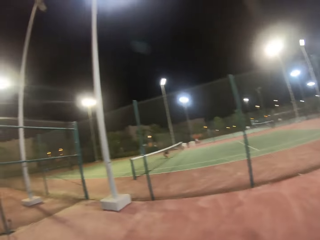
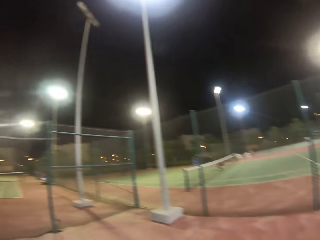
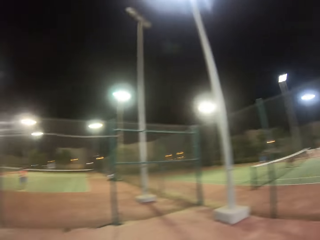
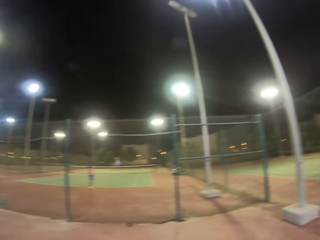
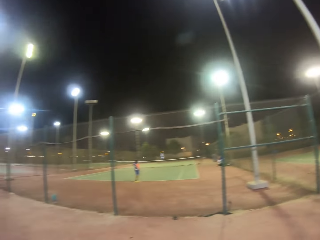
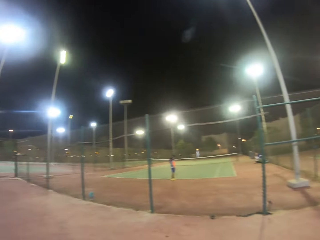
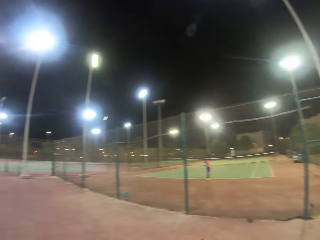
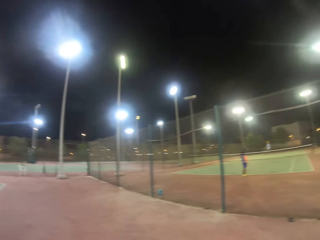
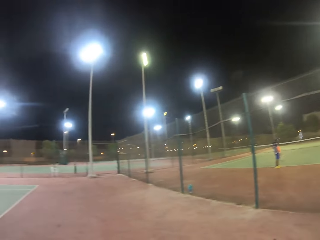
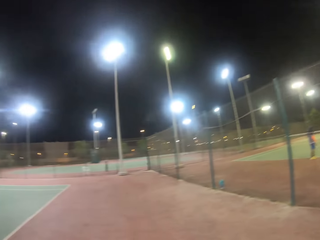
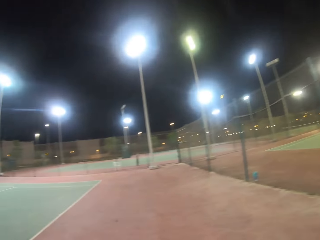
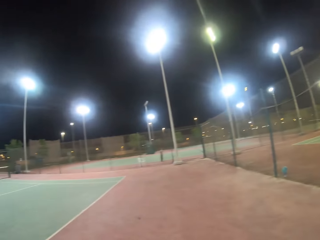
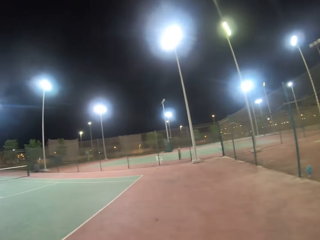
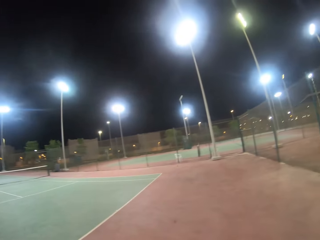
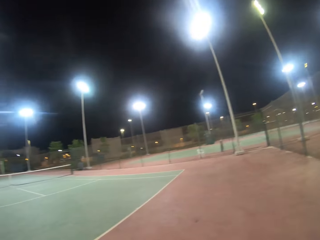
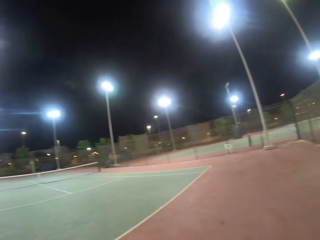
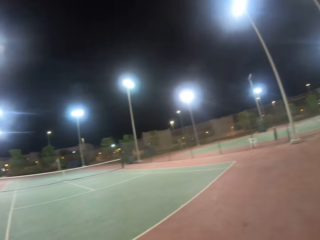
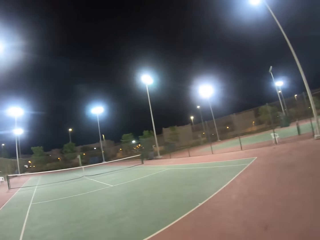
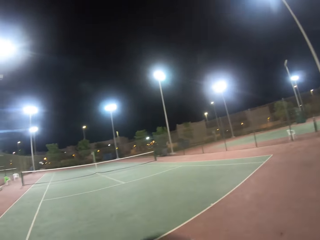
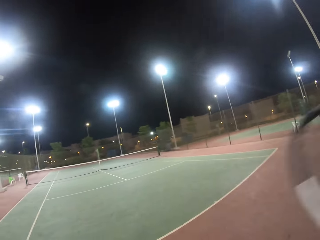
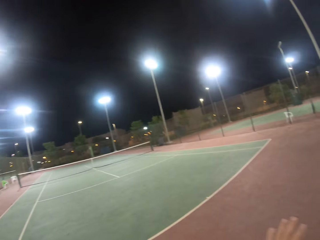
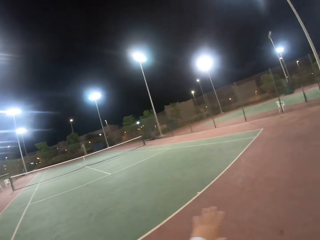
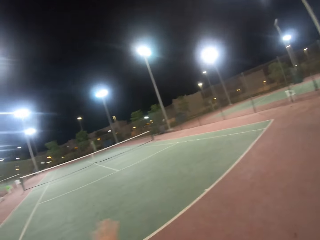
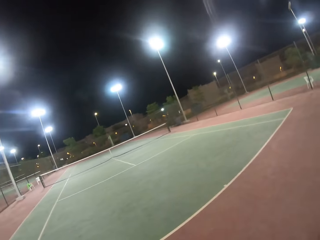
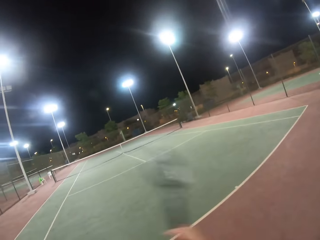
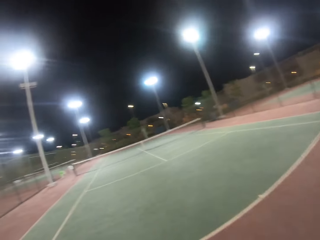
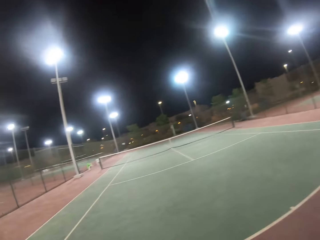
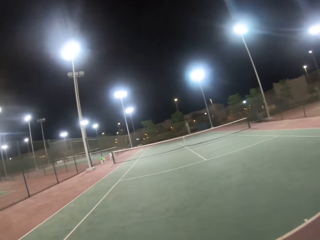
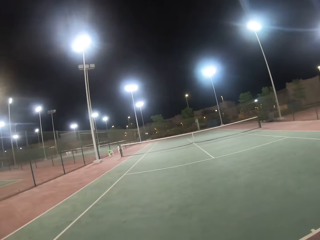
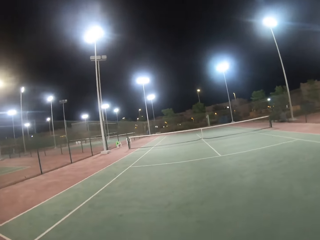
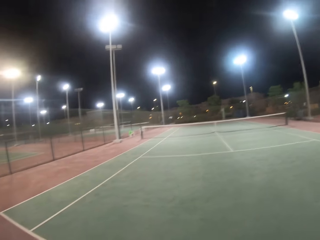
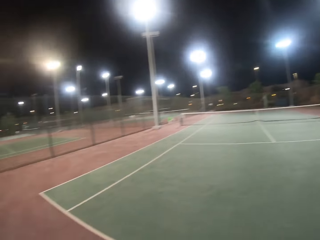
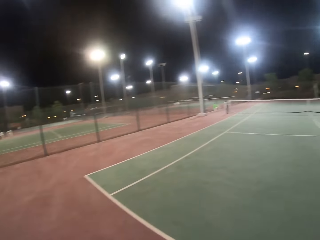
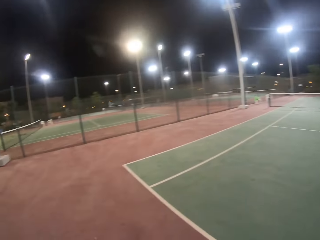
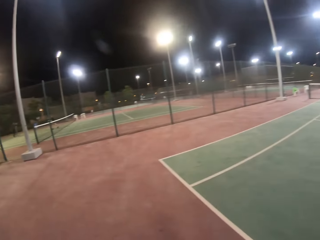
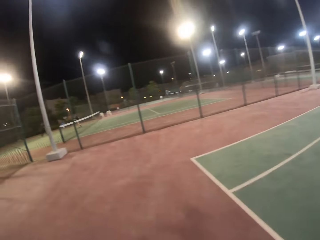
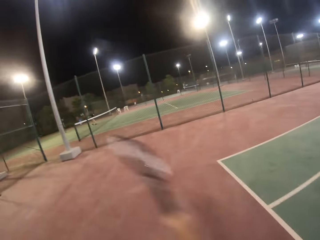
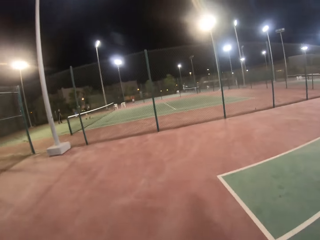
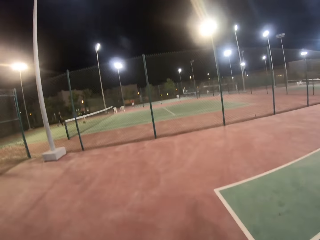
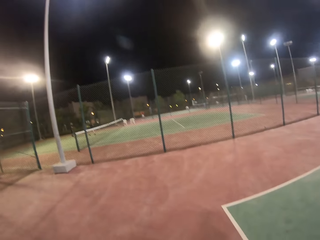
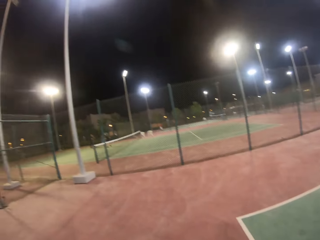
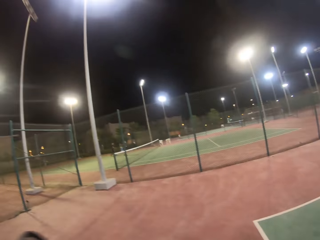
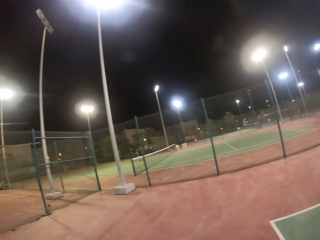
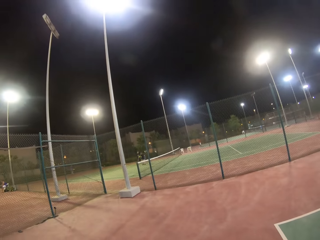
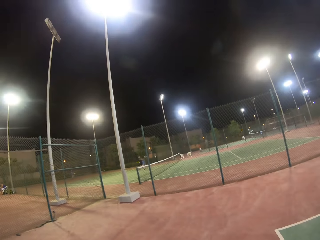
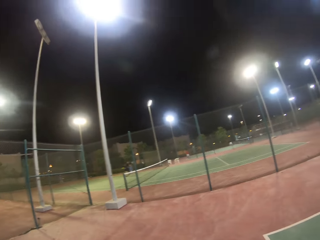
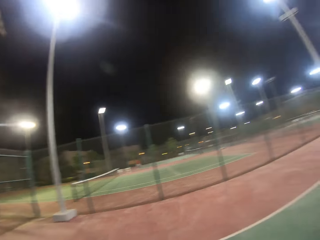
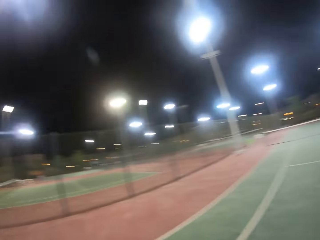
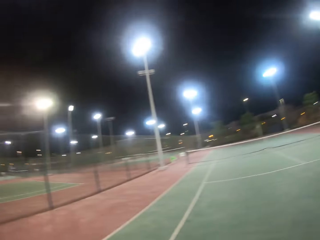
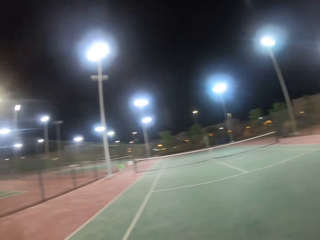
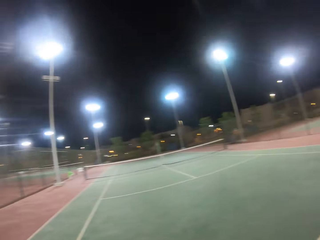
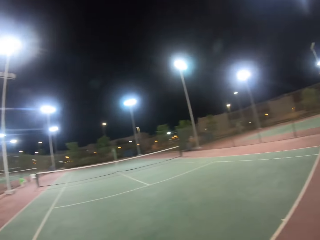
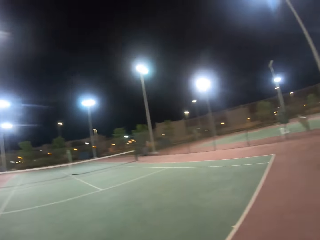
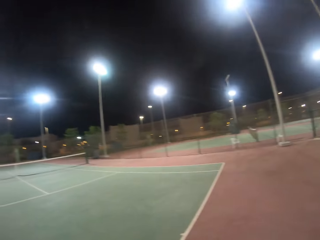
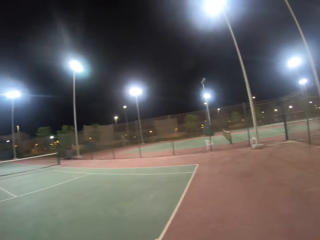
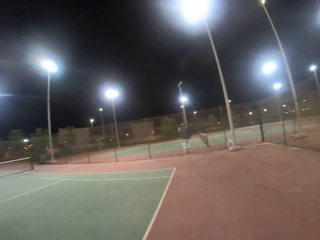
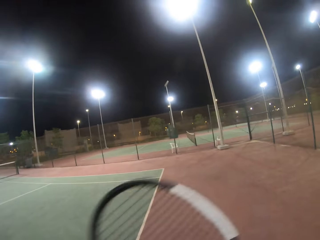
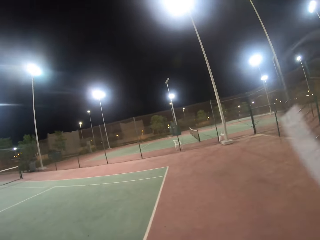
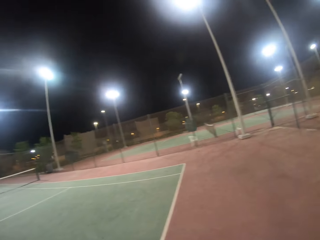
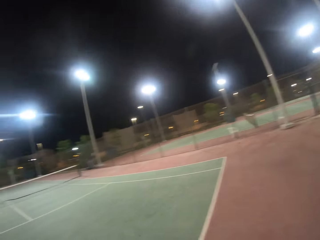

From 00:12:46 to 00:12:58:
The camera wearer looks around the tennis court.

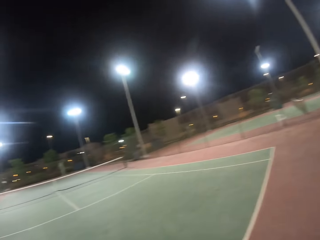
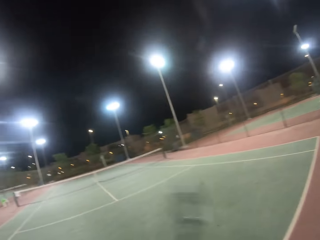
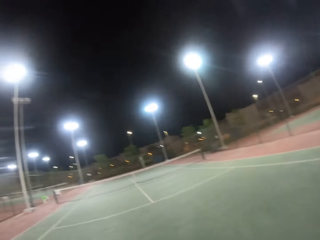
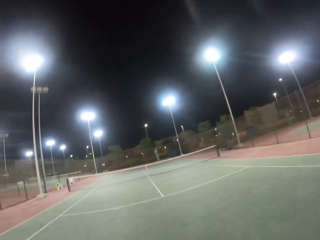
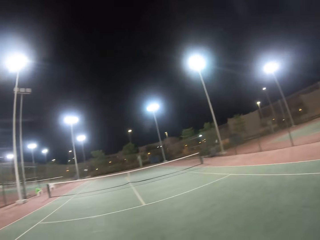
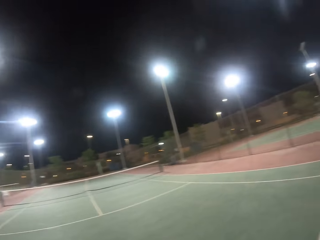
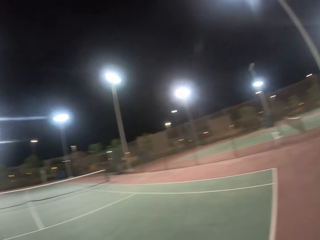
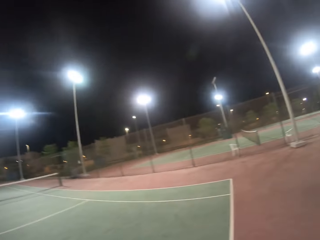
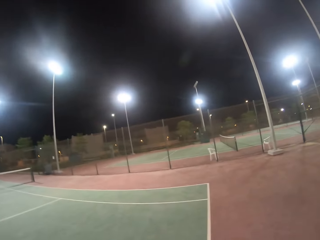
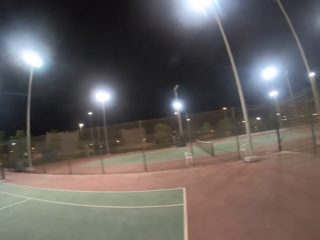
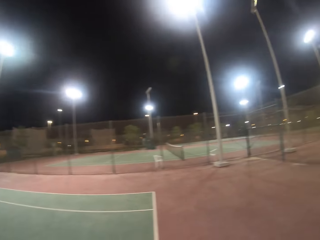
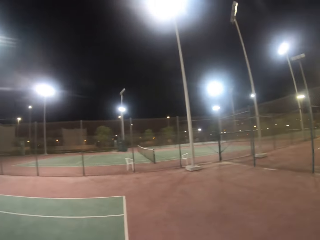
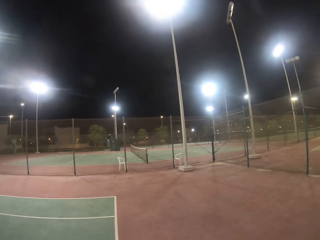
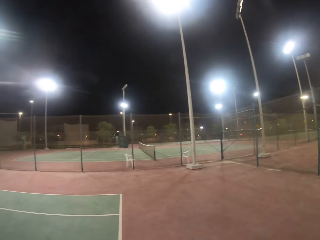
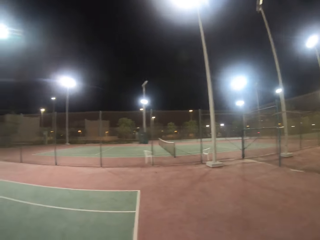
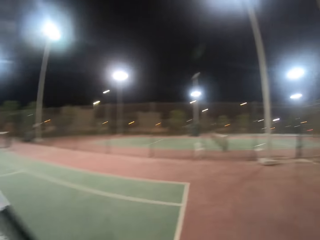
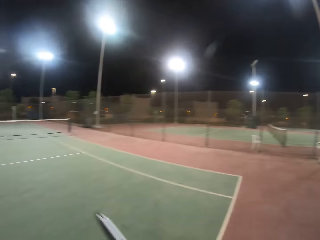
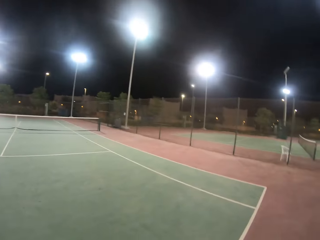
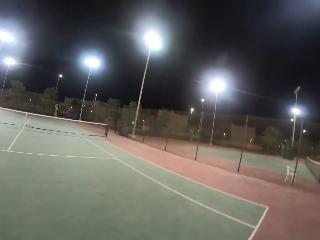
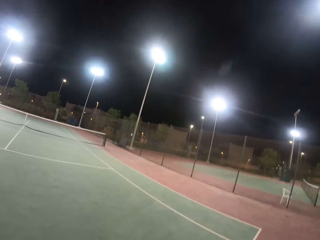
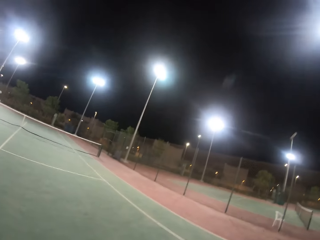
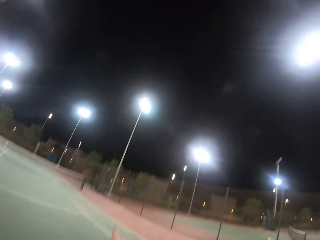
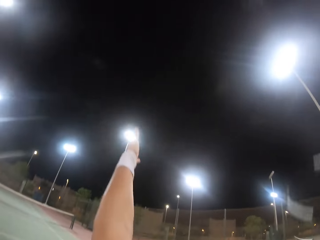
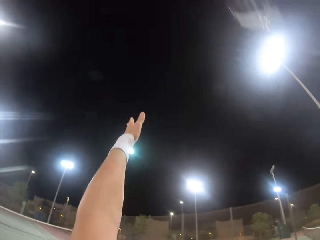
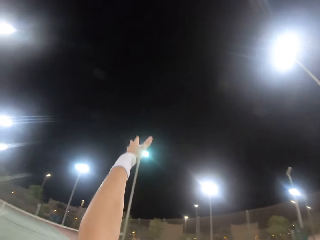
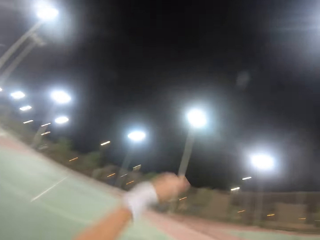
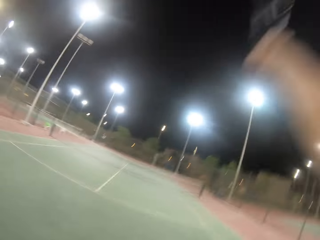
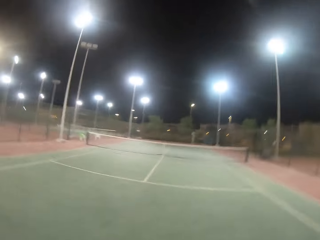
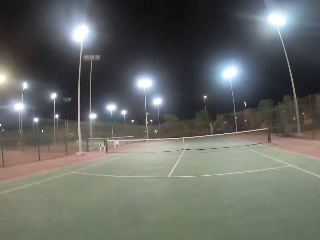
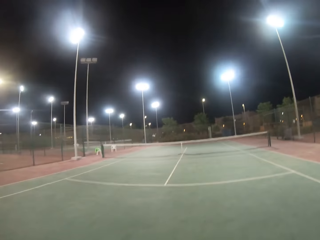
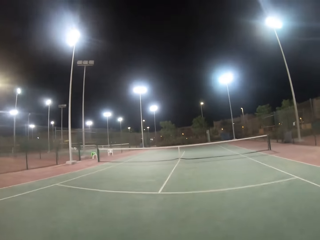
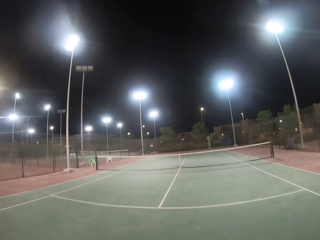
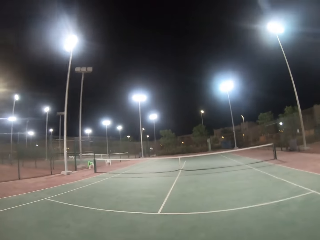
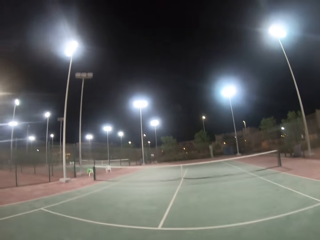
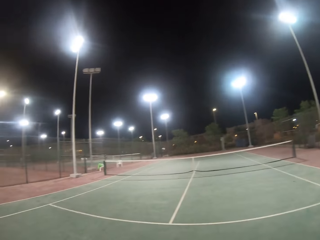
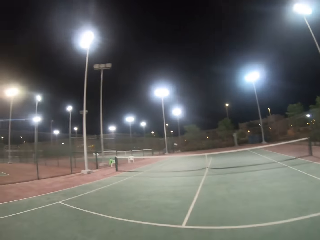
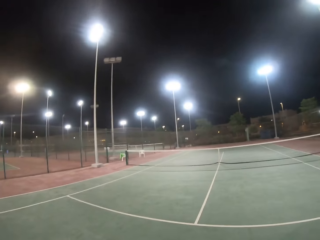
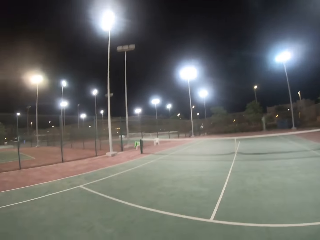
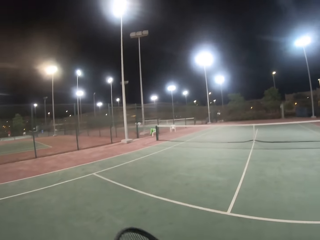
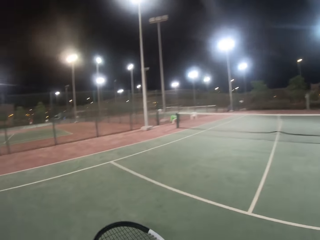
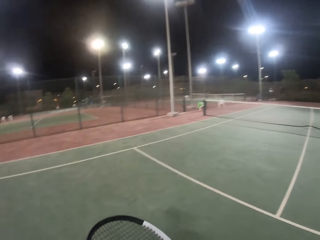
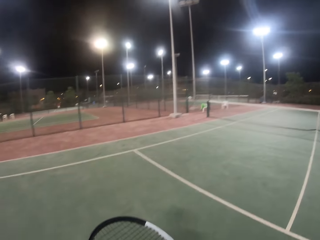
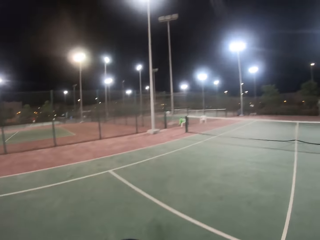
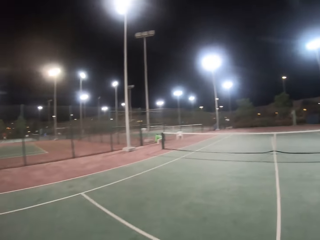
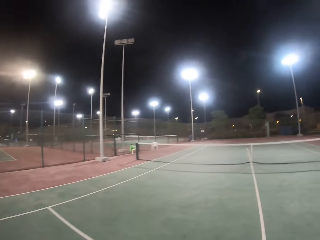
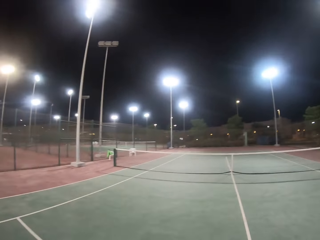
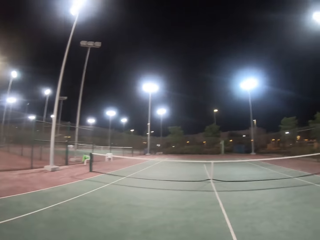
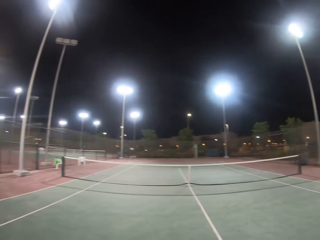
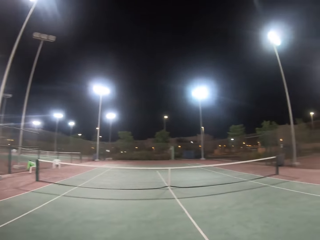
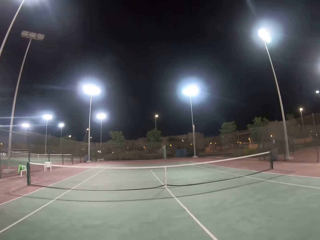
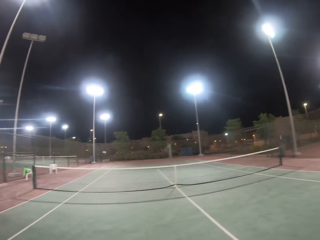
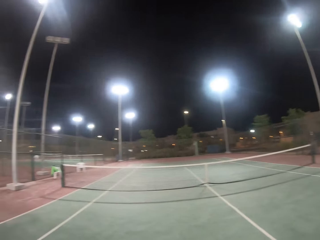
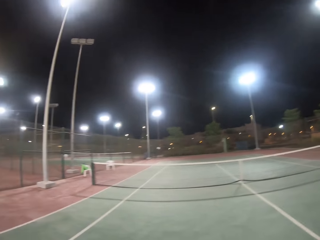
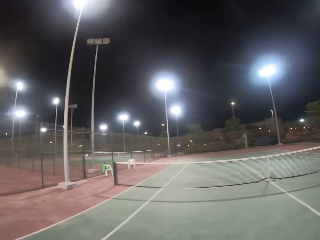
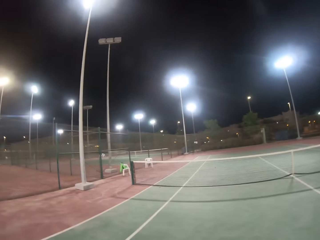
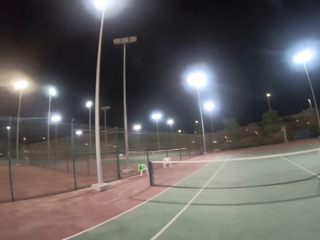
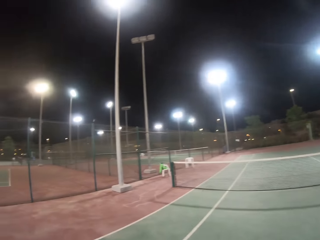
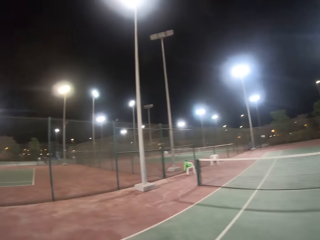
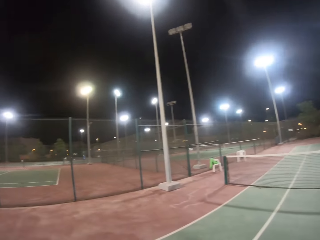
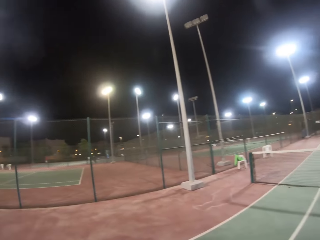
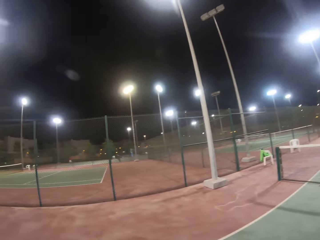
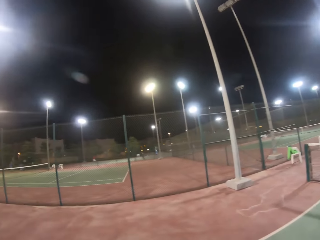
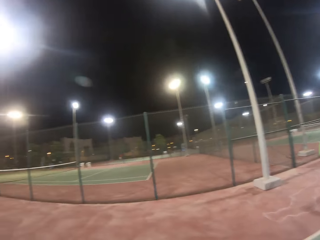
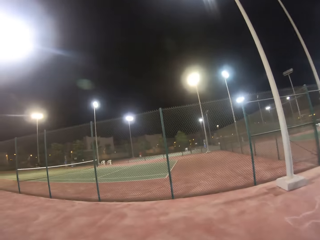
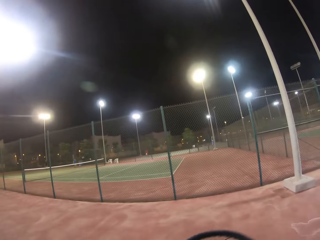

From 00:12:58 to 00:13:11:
The camera wearer lifts the left hand. They walk in the tennis court. They walk on the court.
